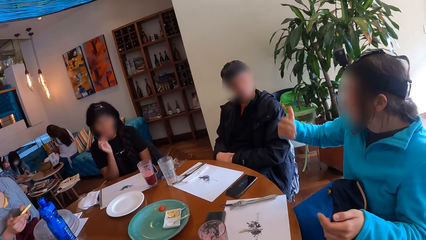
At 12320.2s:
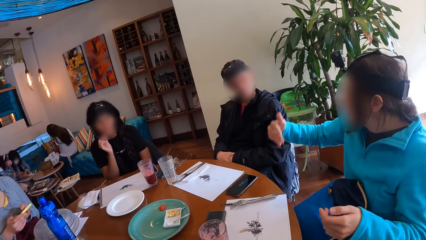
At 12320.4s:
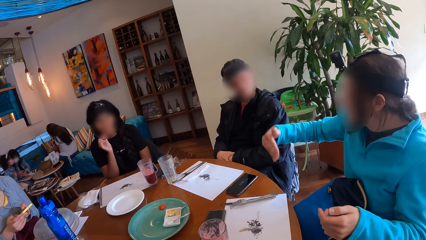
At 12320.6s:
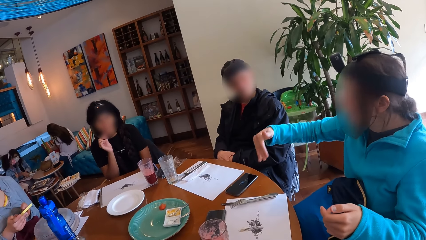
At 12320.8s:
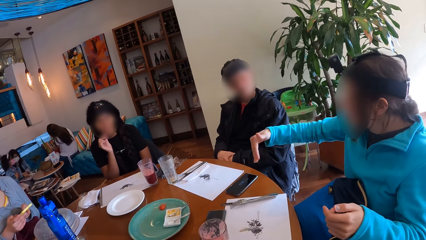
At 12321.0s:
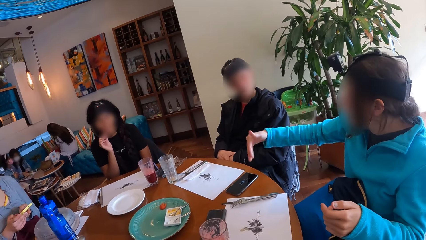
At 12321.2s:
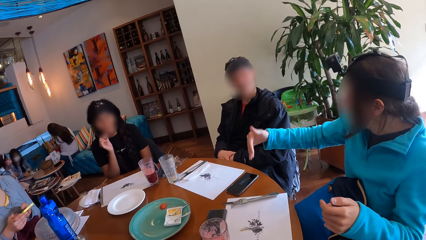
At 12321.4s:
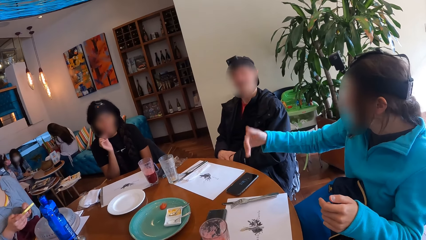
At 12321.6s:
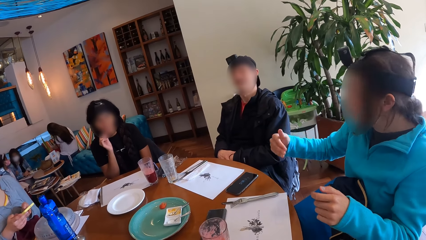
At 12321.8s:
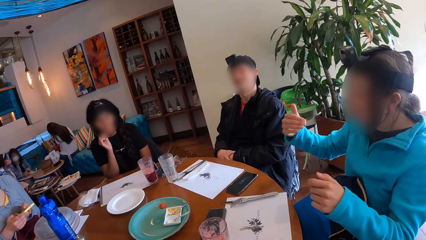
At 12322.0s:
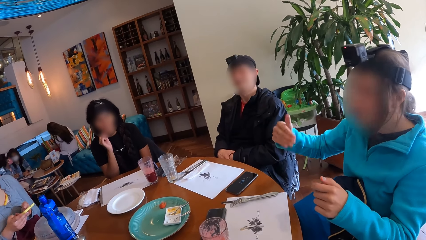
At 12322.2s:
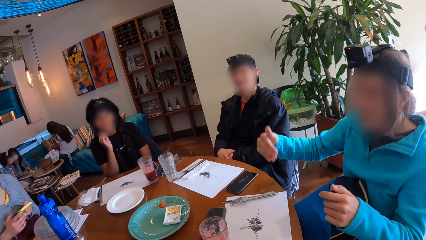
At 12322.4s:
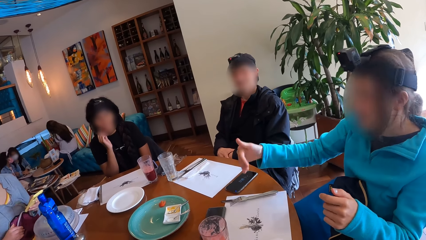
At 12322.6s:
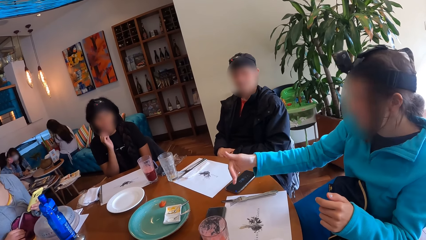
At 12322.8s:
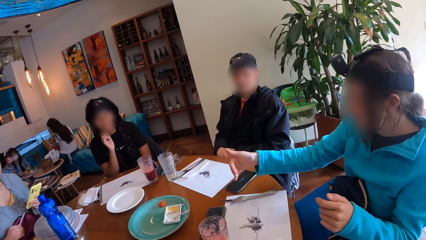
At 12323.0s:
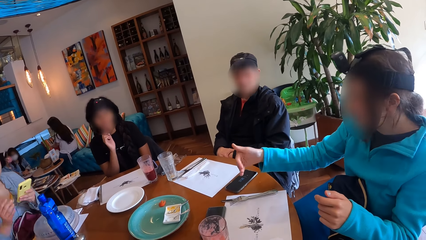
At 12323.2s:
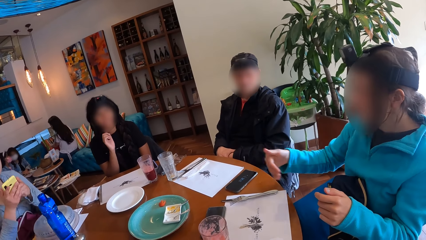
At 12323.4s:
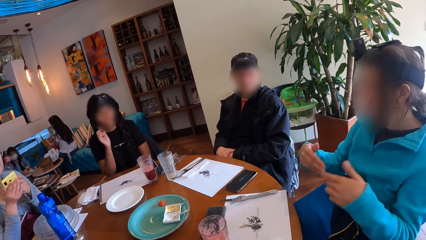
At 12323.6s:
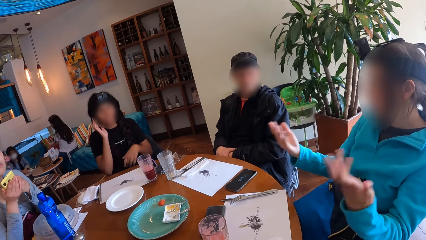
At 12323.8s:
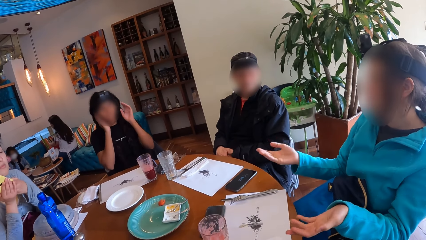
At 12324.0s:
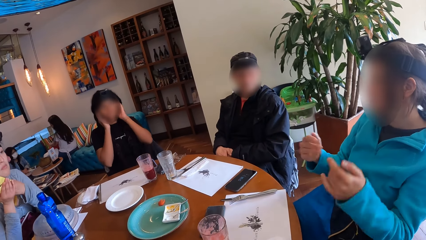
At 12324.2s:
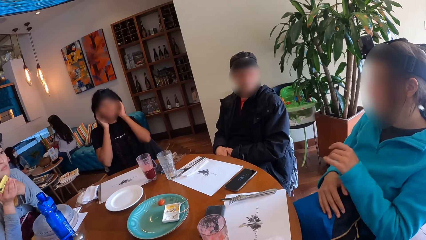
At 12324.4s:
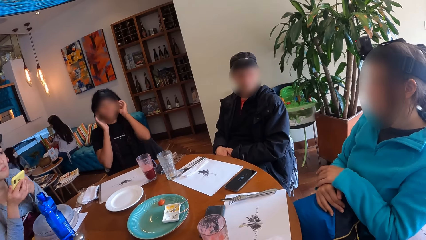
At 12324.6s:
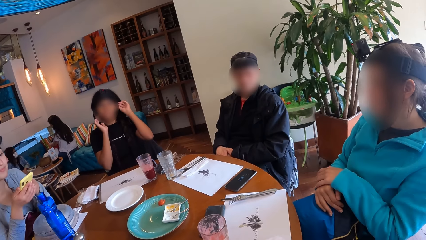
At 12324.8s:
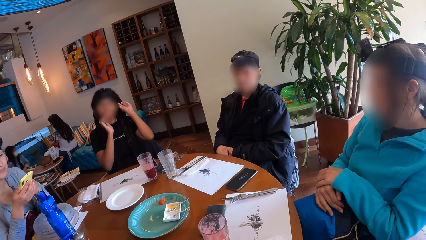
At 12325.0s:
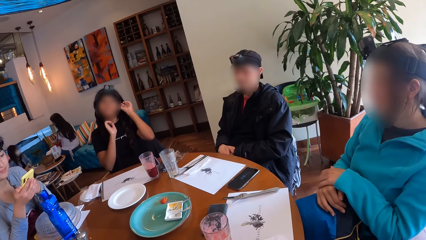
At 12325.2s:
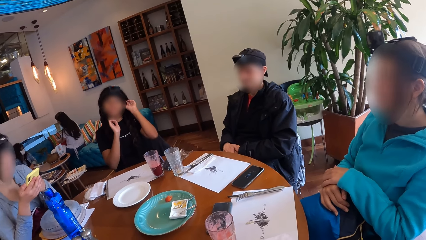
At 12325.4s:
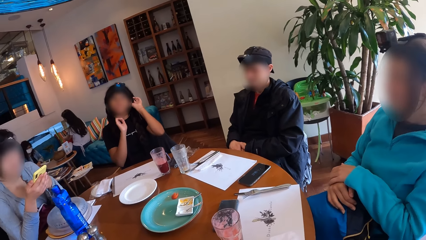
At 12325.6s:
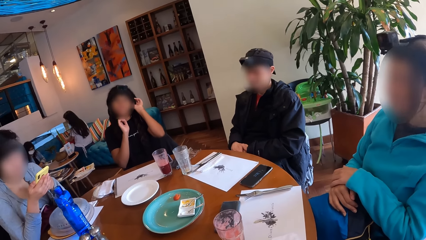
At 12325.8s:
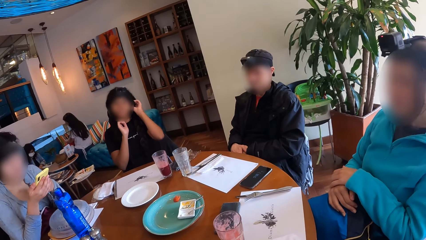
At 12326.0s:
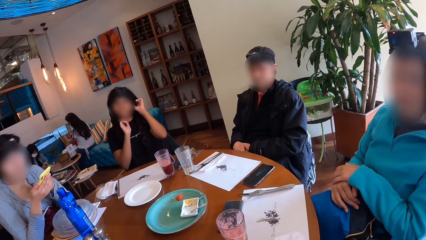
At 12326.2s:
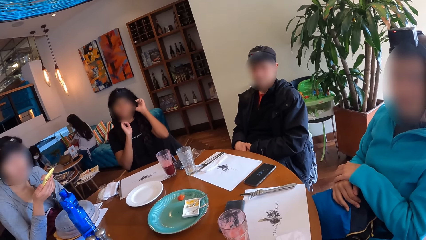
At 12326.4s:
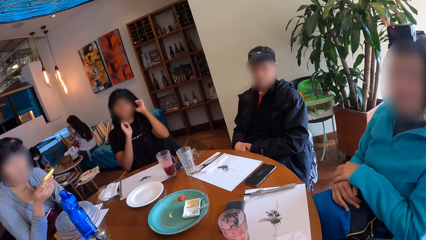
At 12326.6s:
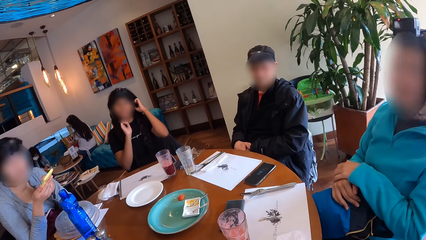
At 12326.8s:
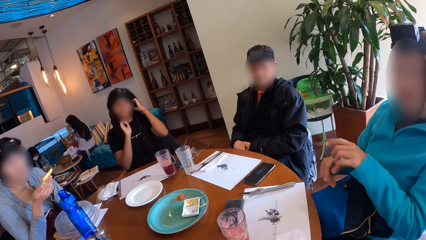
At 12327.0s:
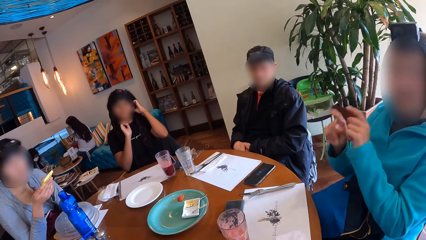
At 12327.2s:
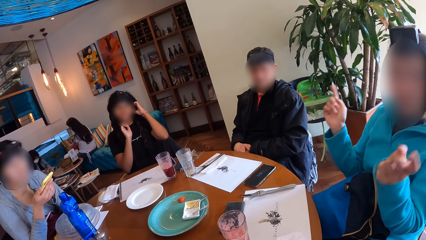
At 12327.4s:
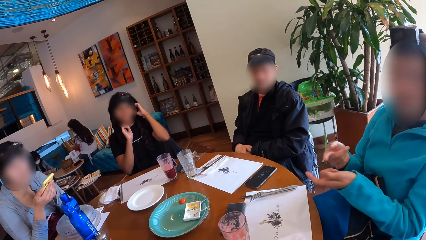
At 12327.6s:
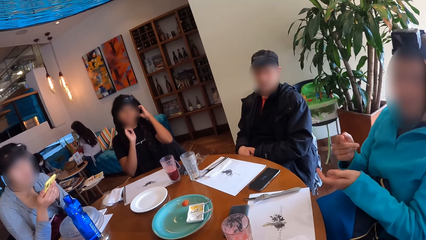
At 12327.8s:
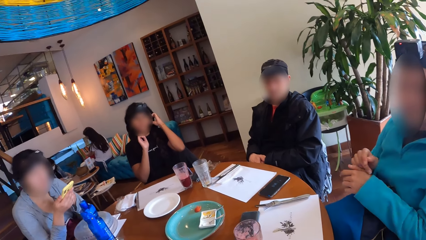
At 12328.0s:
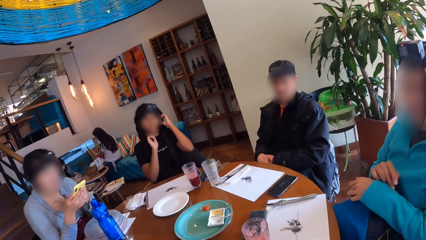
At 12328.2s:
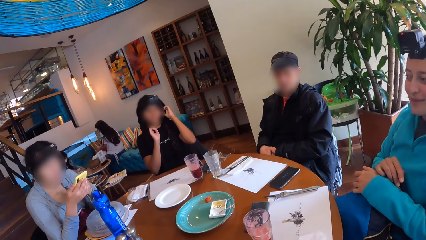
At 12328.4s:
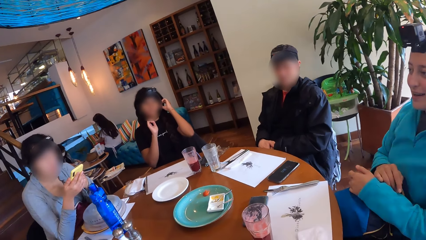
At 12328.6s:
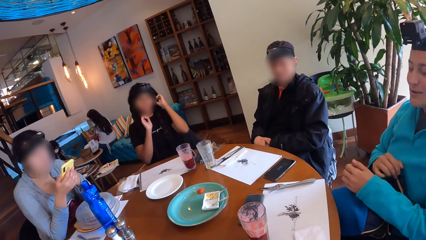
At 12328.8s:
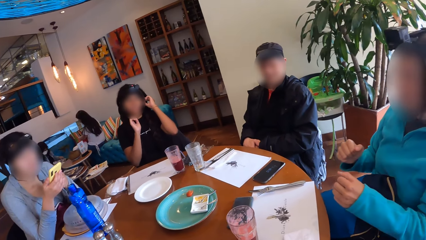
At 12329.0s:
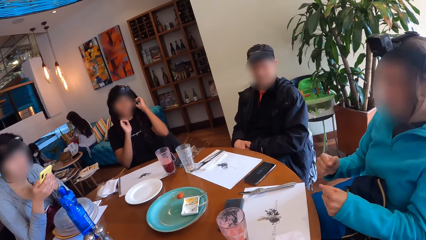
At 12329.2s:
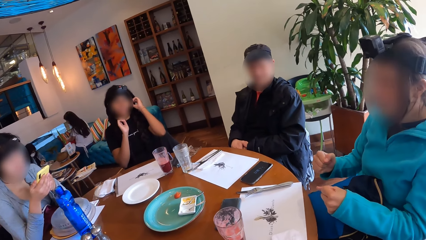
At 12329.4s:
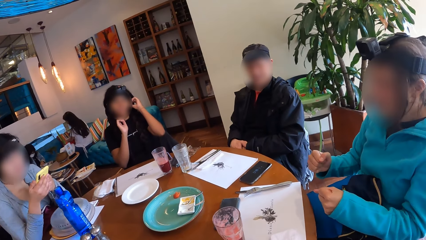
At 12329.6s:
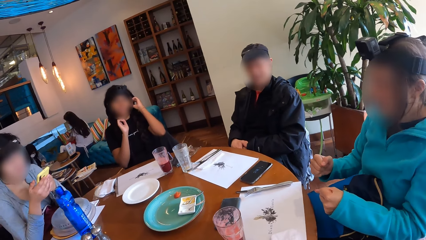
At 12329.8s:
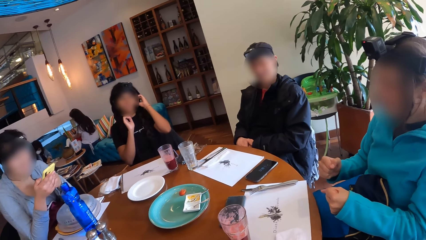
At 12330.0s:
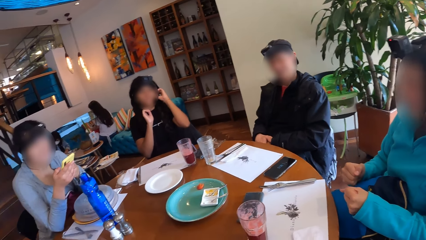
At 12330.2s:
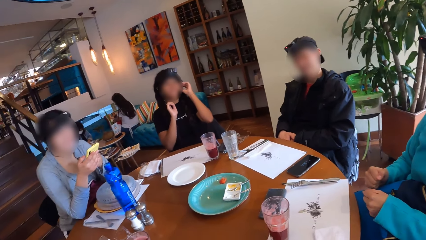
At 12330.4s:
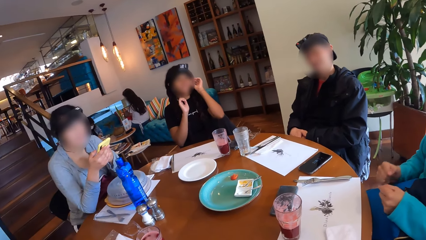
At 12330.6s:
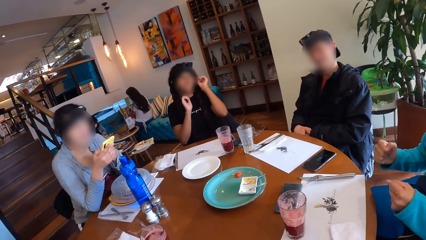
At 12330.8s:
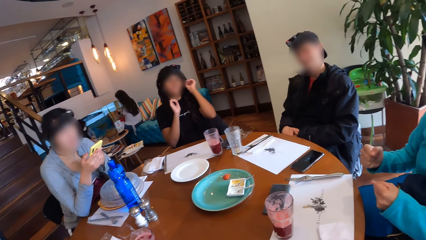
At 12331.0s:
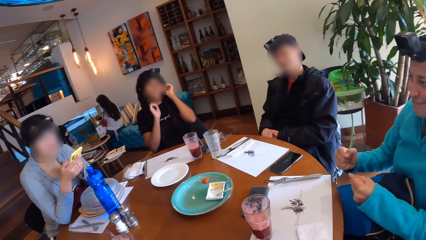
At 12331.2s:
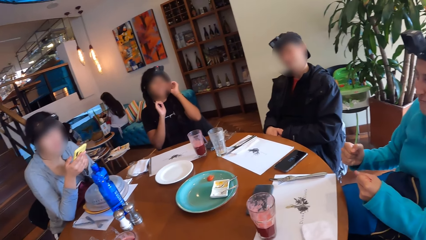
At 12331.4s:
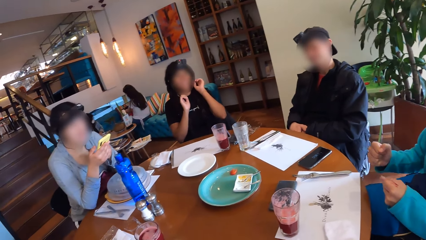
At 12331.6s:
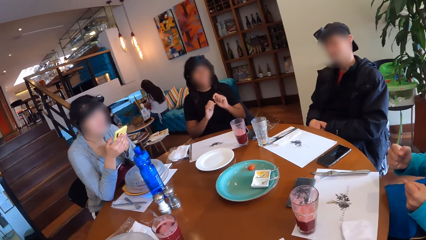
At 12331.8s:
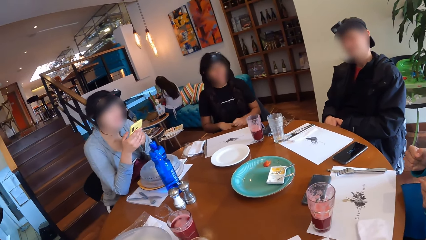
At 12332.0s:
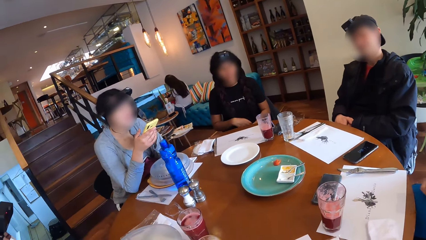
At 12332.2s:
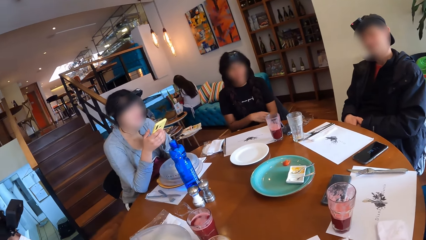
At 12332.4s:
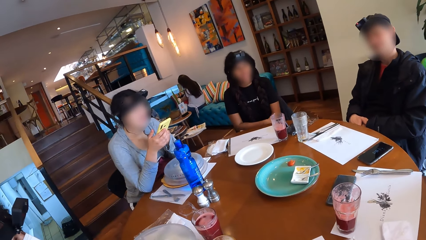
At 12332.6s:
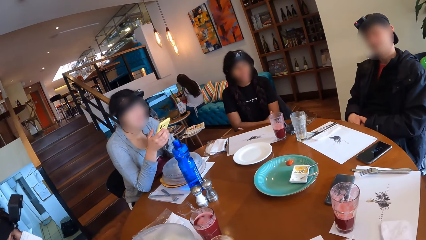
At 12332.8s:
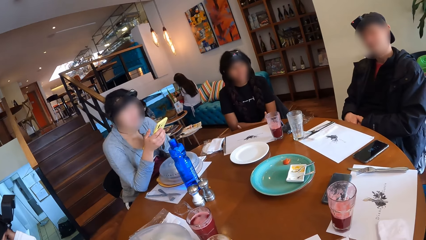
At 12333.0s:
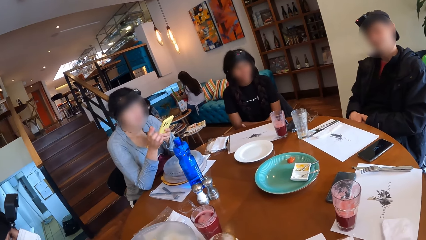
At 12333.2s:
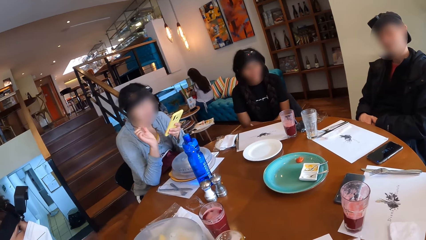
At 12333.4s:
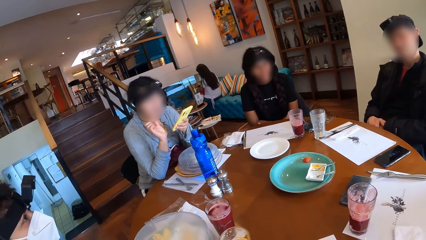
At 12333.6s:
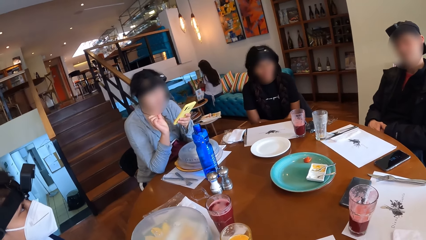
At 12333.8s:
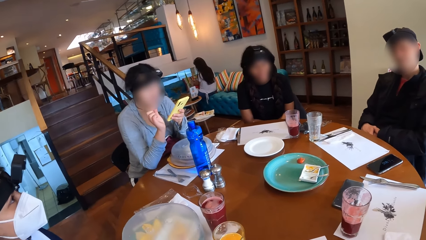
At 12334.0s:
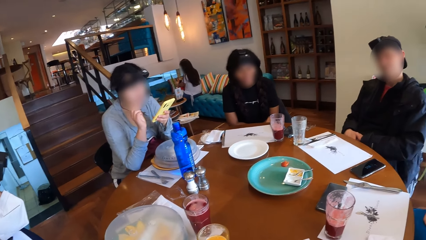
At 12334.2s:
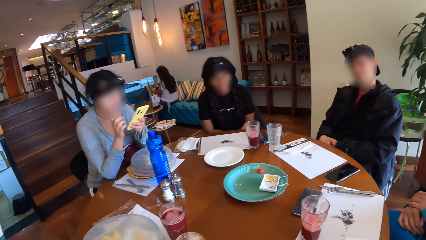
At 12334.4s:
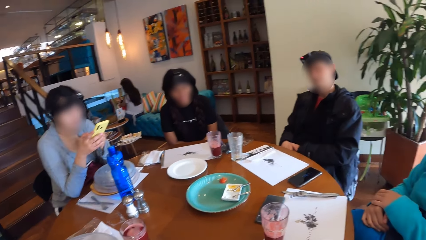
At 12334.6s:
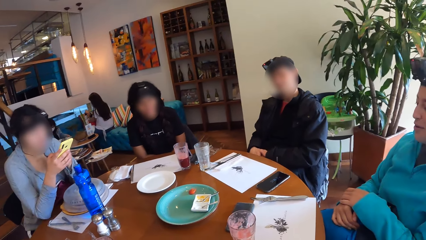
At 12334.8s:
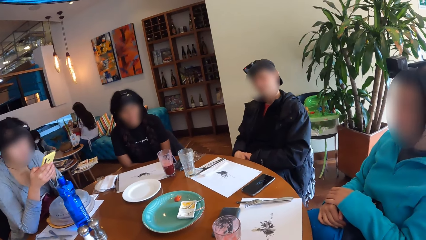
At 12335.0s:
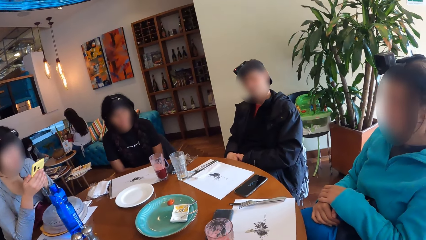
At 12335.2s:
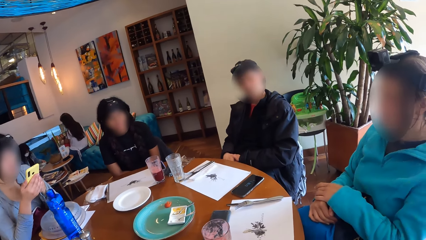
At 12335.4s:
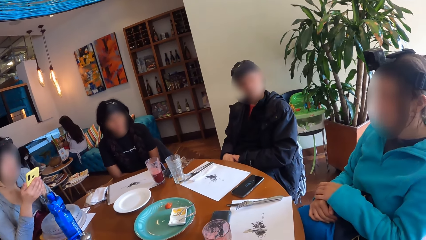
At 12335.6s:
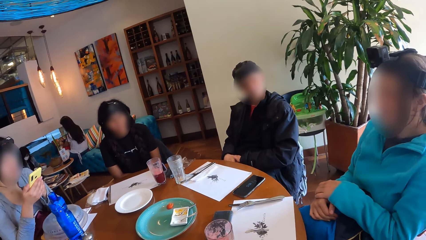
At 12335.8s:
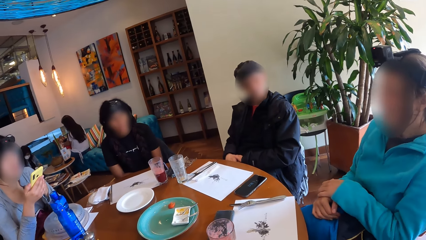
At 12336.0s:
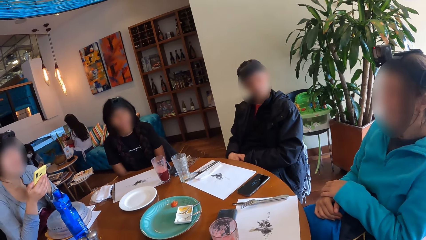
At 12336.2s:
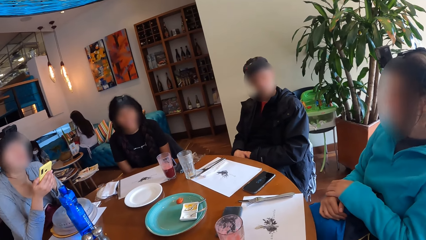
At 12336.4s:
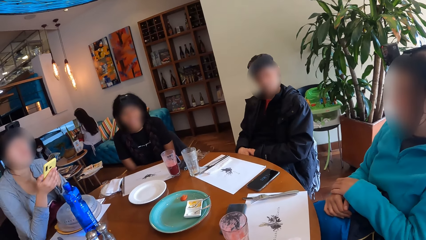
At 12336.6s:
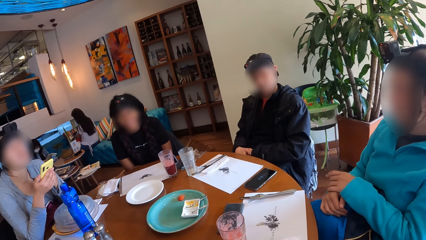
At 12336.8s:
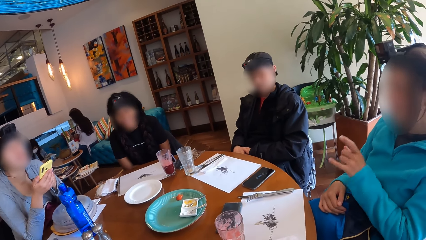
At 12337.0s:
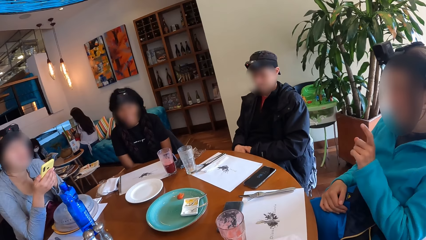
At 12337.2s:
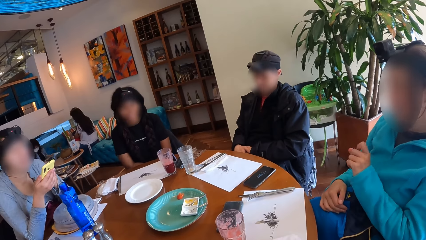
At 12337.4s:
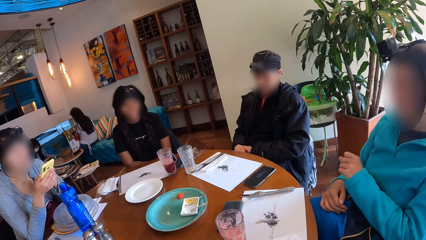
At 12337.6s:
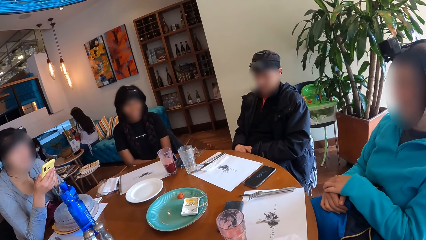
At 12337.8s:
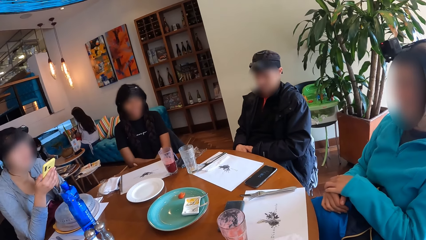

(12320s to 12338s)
A person operates the phone. Another person moves the hand.
